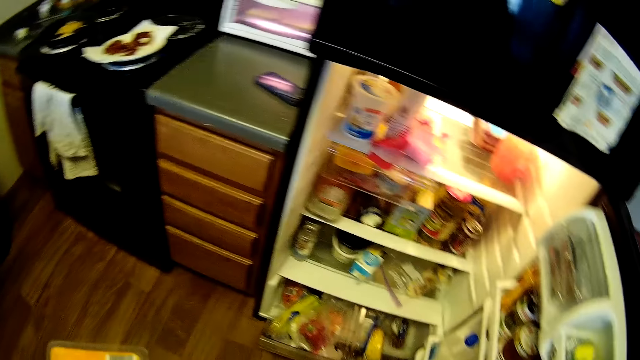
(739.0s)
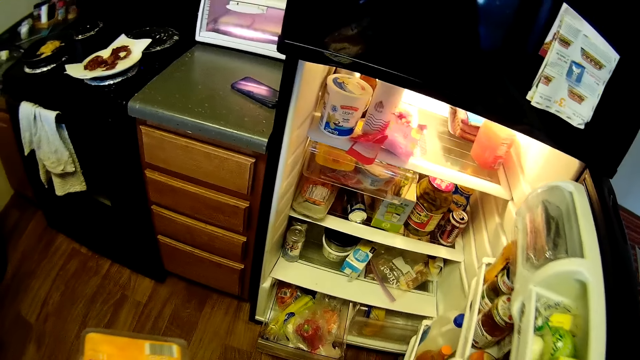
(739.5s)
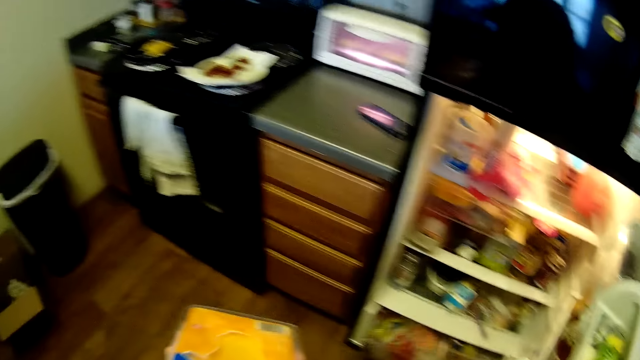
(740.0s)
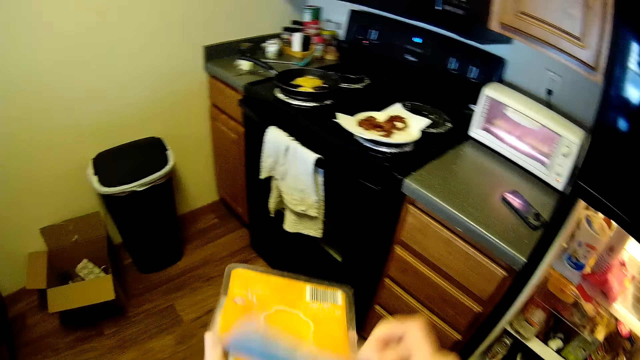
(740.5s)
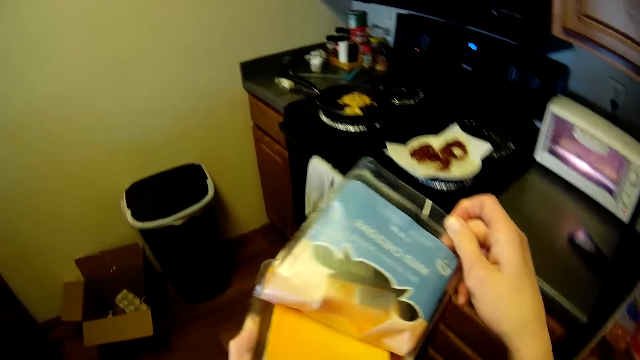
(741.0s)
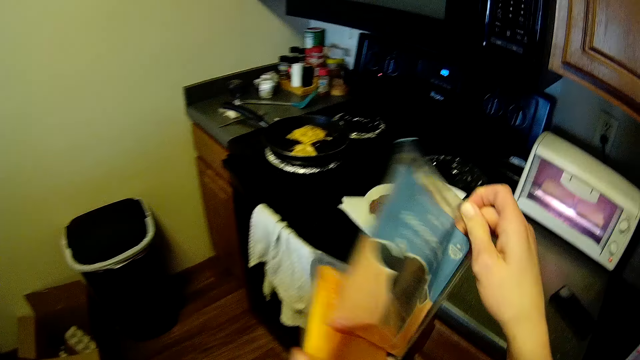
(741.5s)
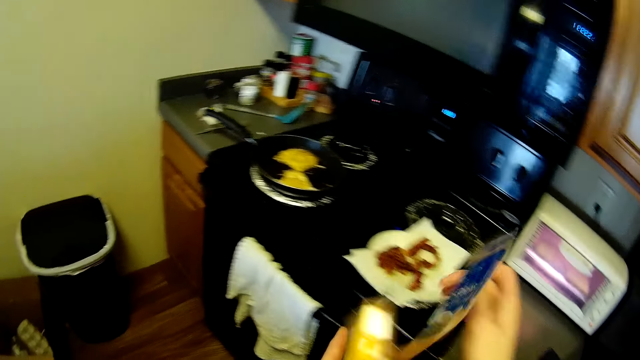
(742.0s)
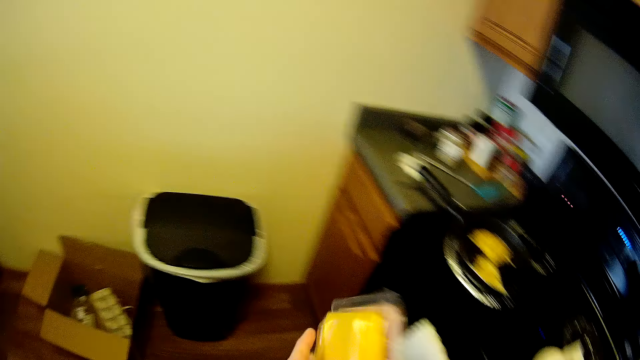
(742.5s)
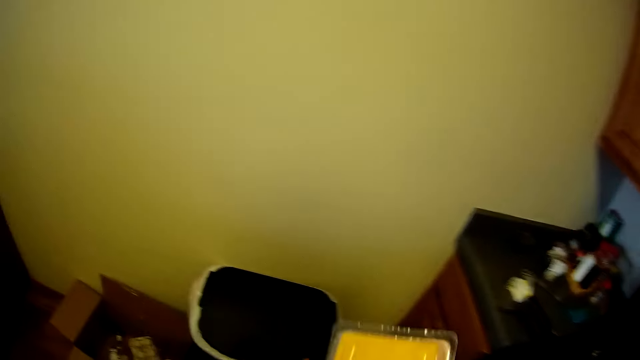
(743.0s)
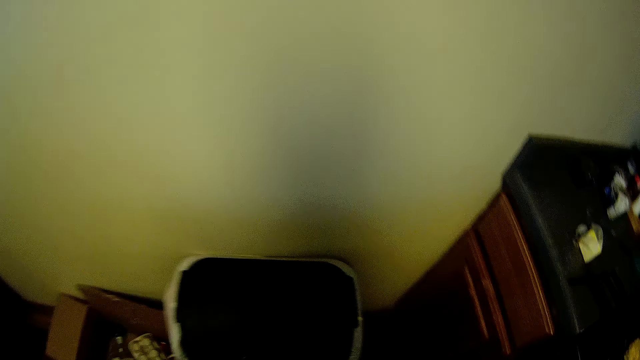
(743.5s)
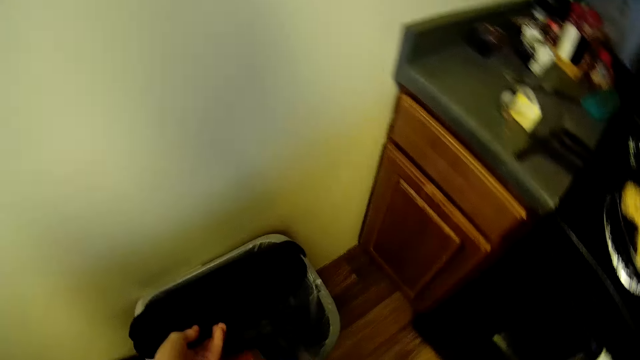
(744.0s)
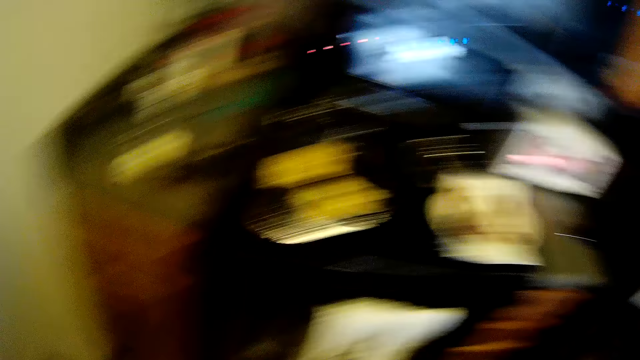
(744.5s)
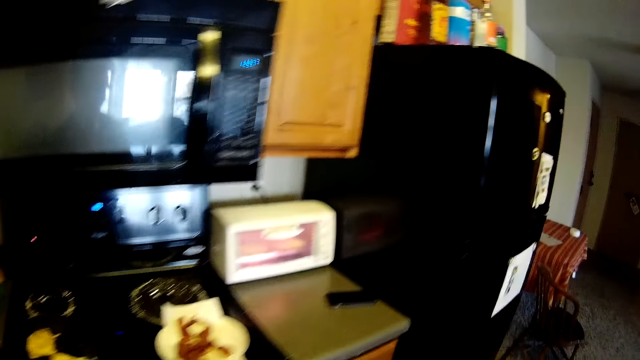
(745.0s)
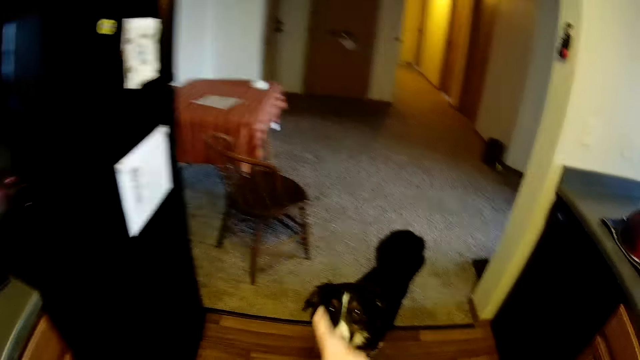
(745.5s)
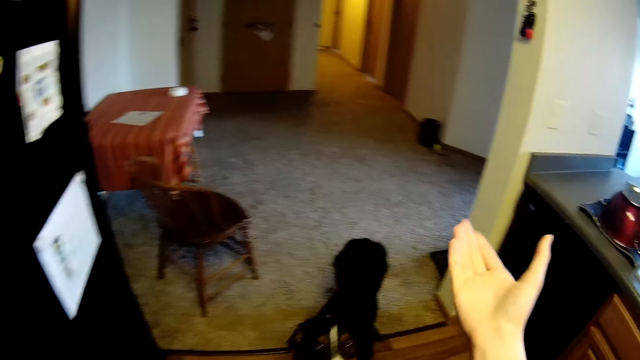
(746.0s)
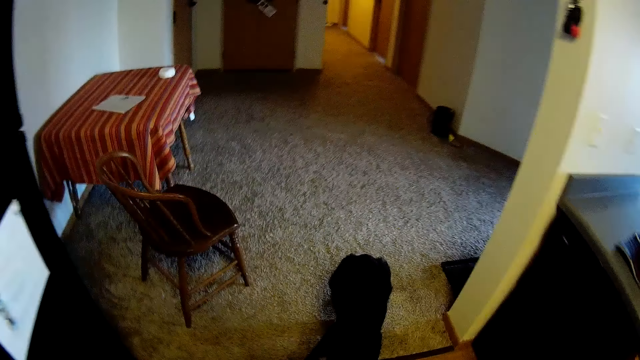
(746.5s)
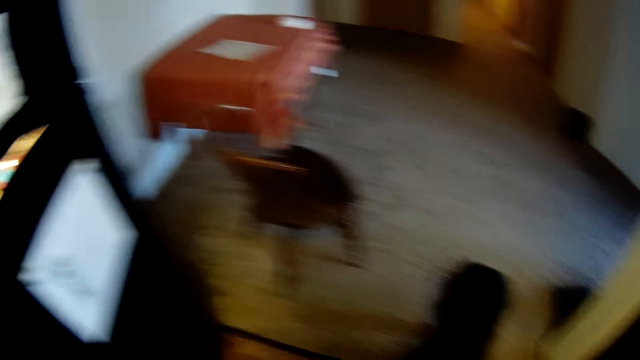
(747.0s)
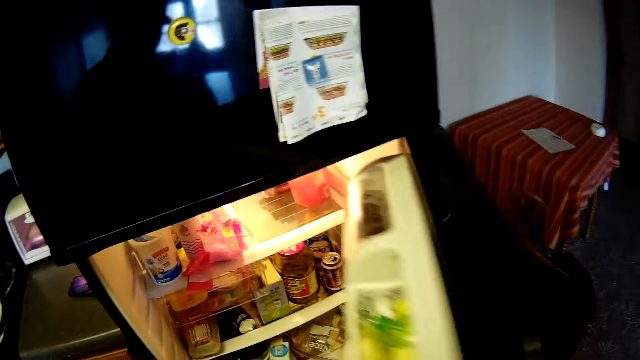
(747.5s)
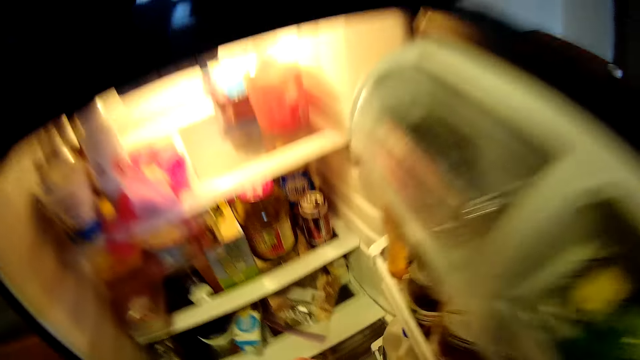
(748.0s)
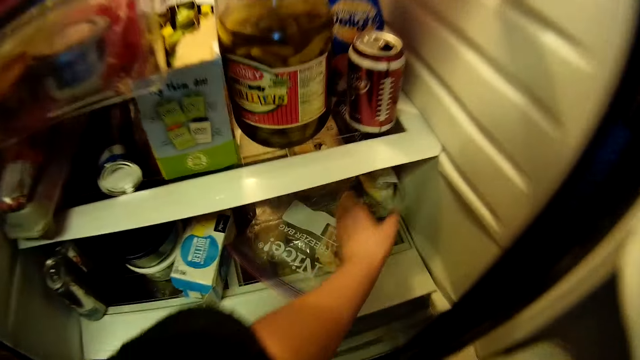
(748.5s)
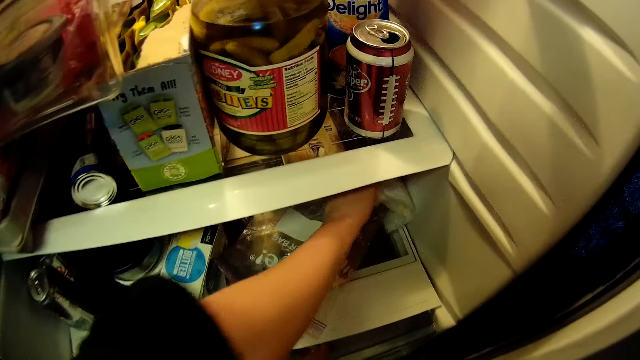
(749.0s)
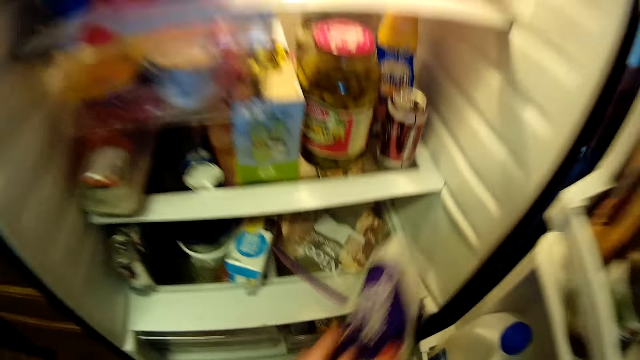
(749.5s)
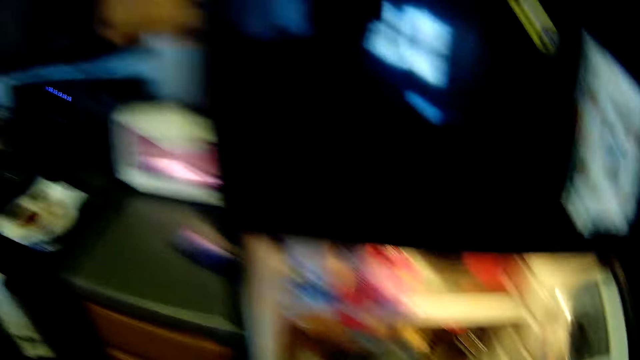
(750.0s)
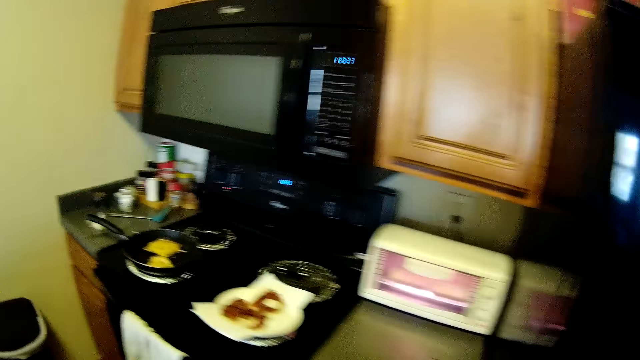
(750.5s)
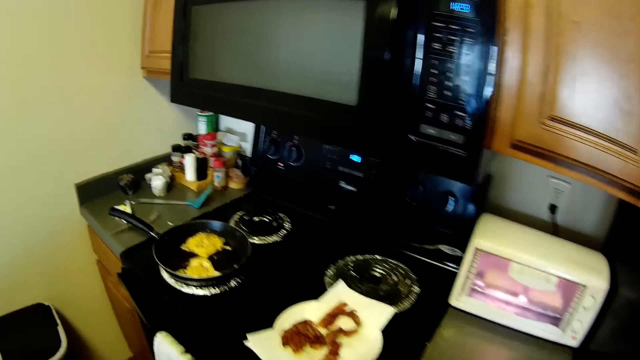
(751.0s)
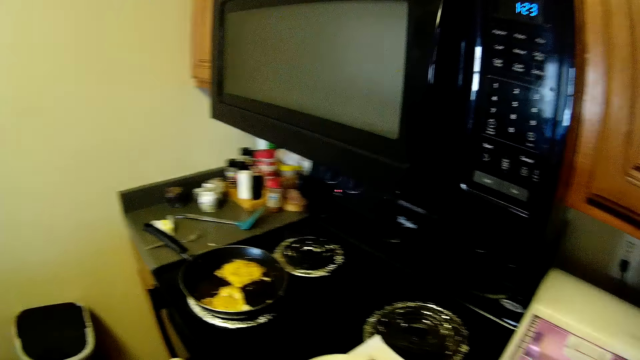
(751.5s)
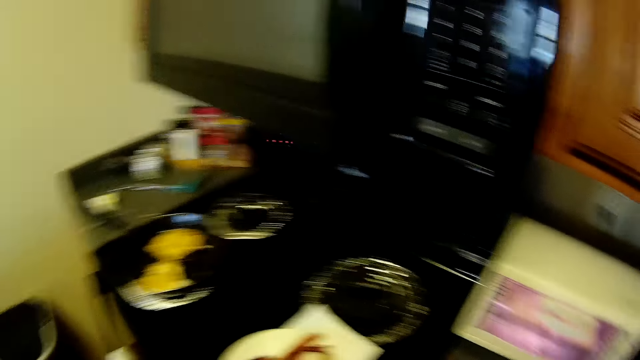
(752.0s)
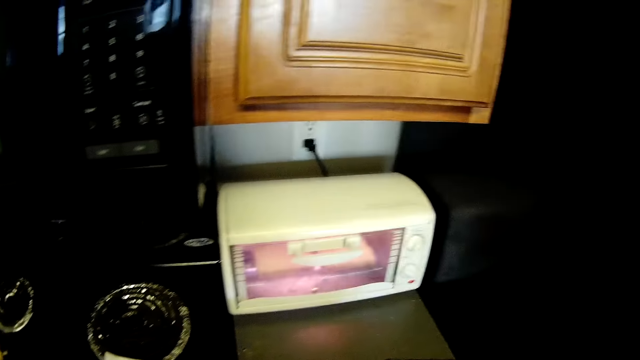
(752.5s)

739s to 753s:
The camera wearer opens up the seal of the sealed bacon or cheese with her right hand. She opens the dustbin with her left hand. She throws the cheese in the bin. She opens the refrigerator with her left hand. She picks up a paper bag from the refrigerator with her left hand.

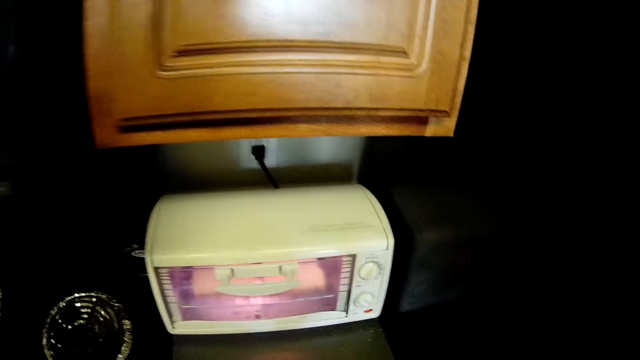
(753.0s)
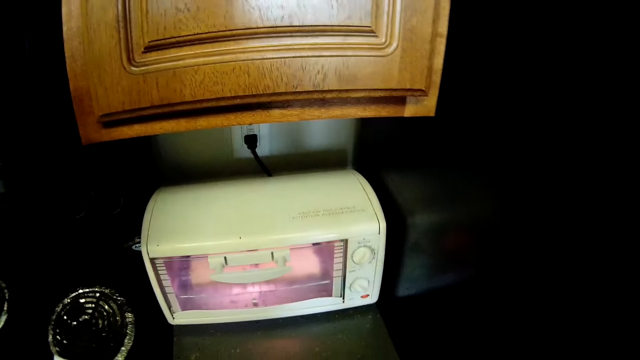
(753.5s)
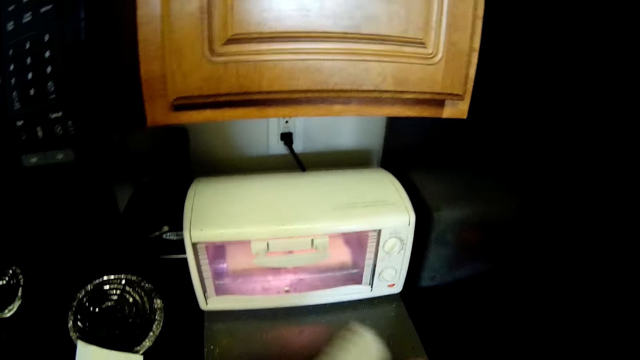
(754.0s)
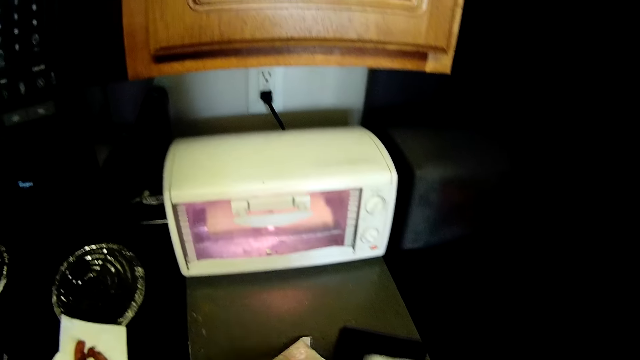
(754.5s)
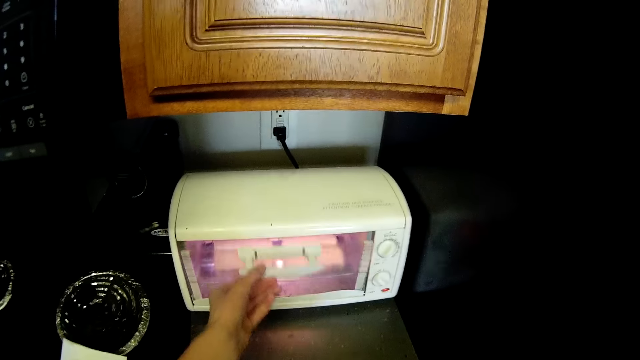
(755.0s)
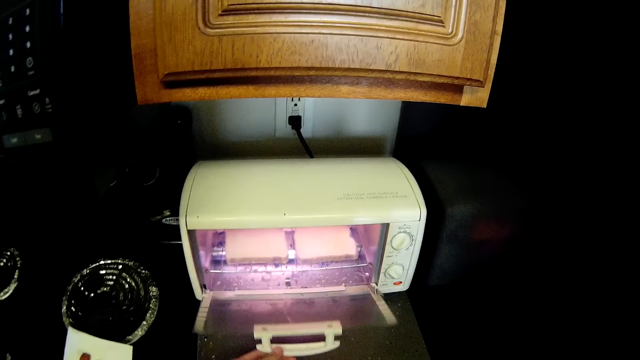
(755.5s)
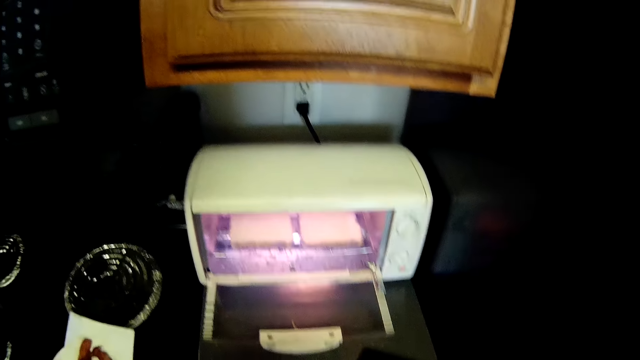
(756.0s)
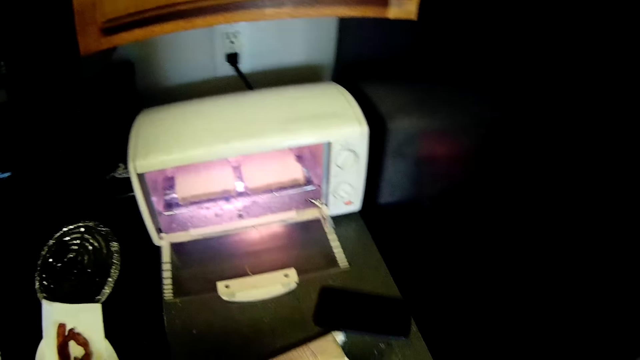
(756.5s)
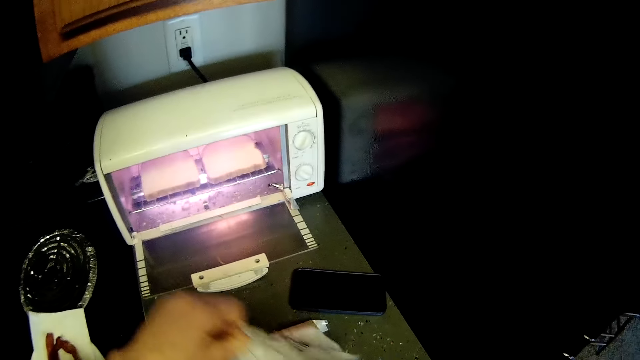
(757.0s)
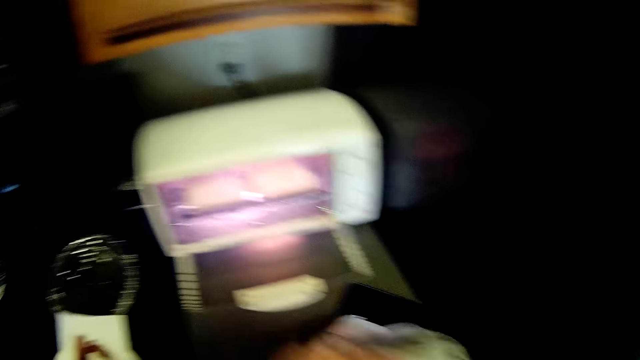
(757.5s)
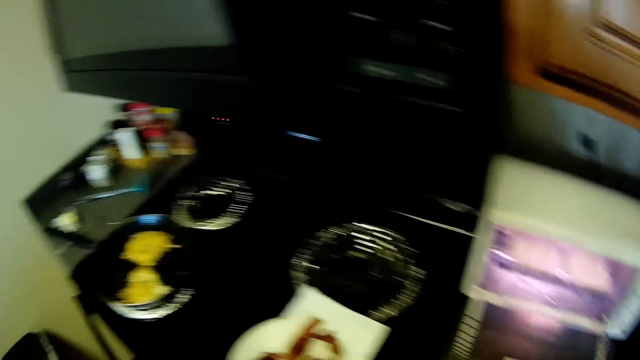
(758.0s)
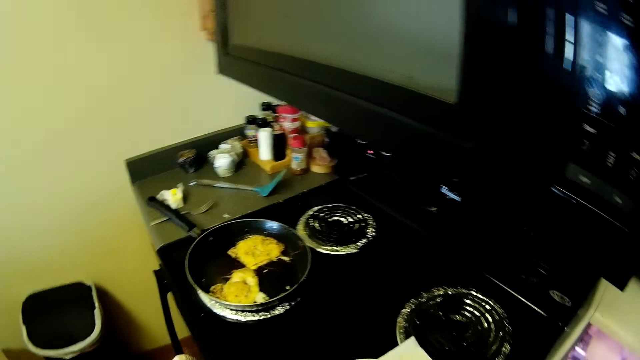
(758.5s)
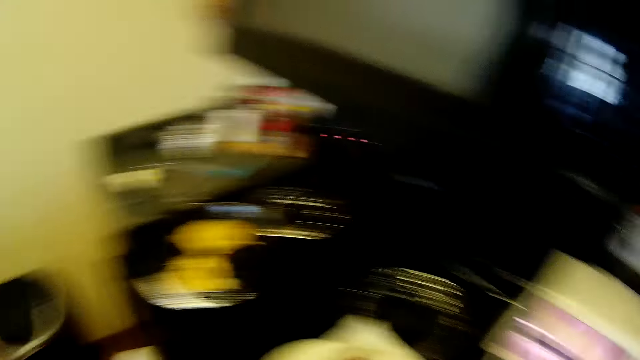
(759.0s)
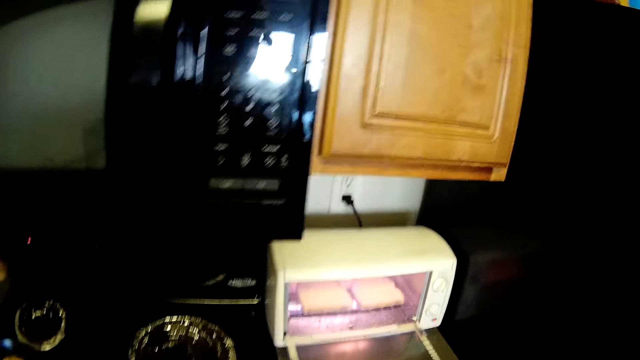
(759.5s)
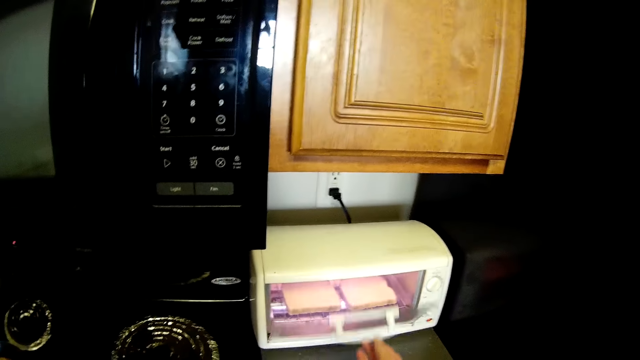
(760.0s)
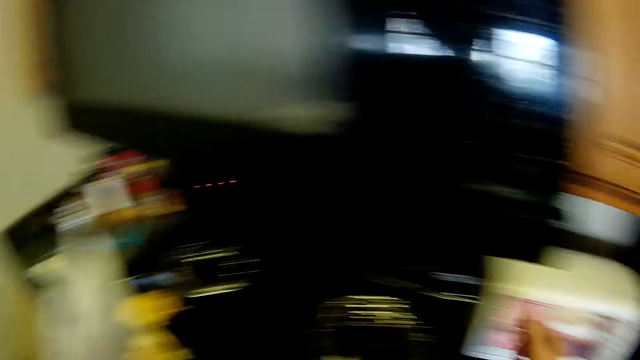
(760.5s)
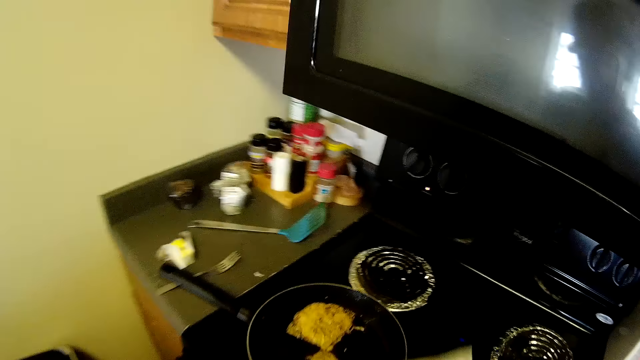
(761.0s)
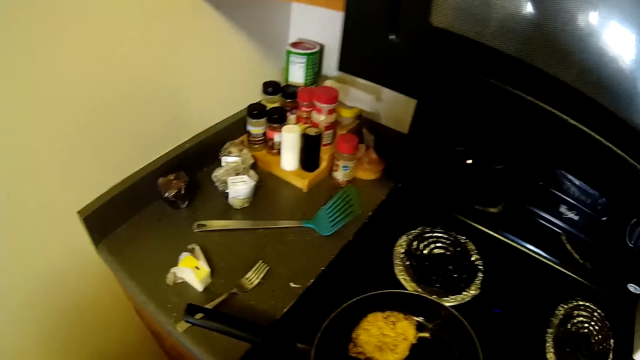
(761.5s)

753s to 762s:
The camera wearer opens the microwave oven on the kitchen countertop with her left hand. She opens up the paper bag with her hands. She looks at the eggs. She closes the microwave oven with her right hand.
